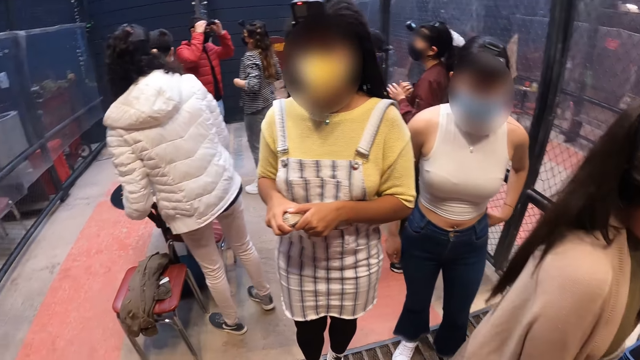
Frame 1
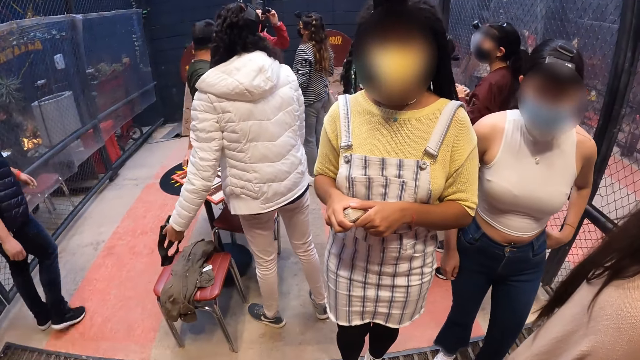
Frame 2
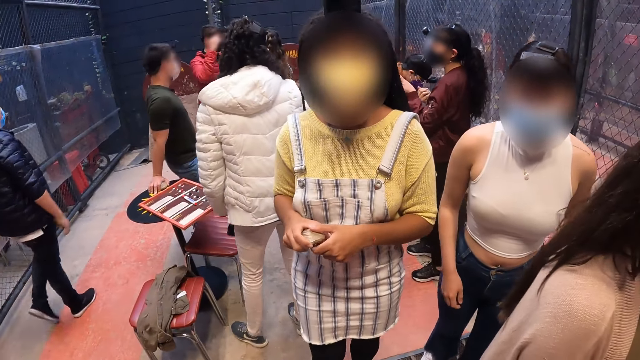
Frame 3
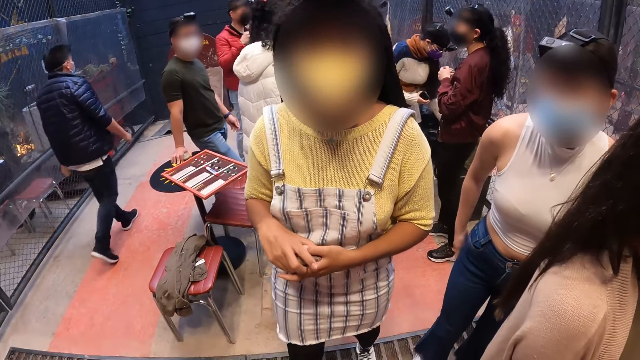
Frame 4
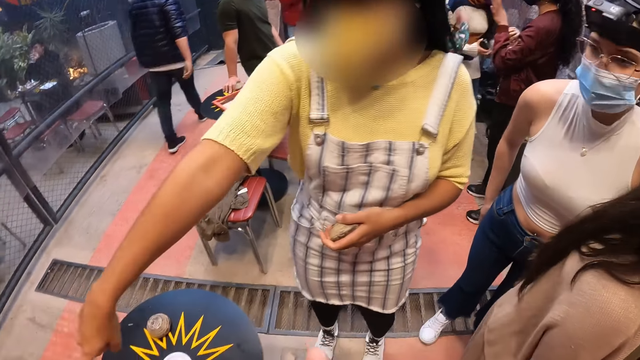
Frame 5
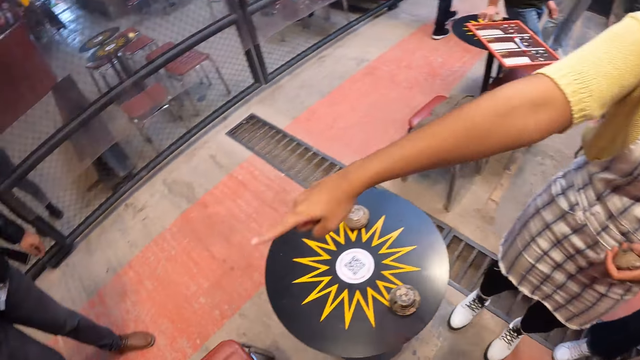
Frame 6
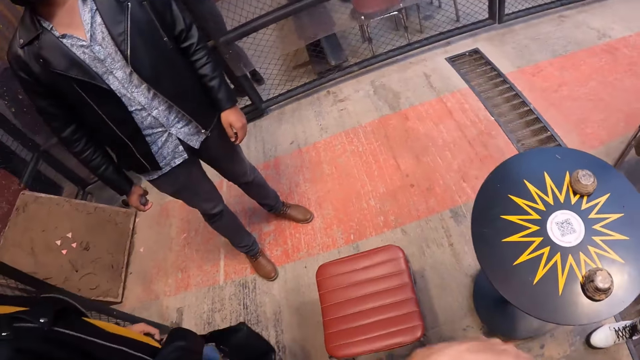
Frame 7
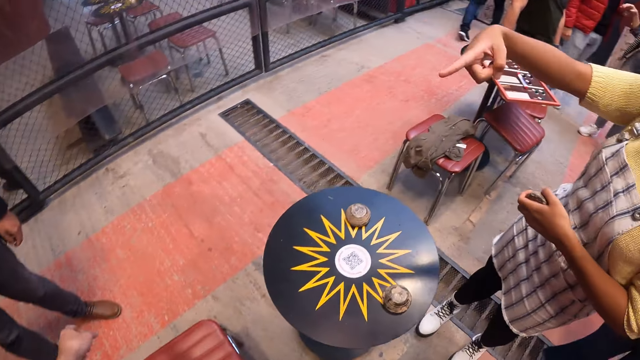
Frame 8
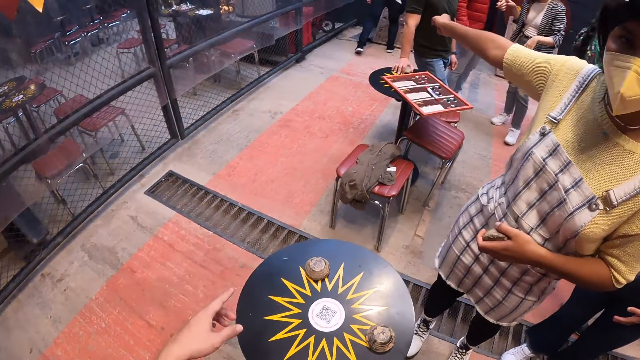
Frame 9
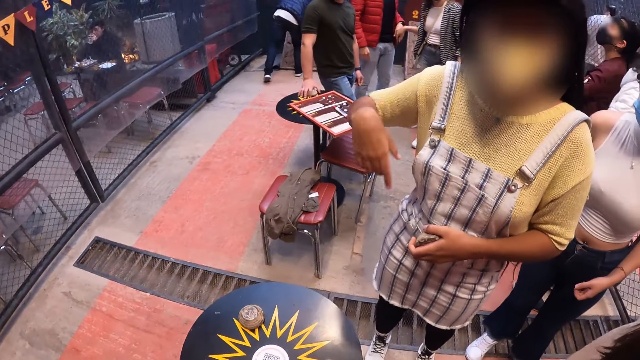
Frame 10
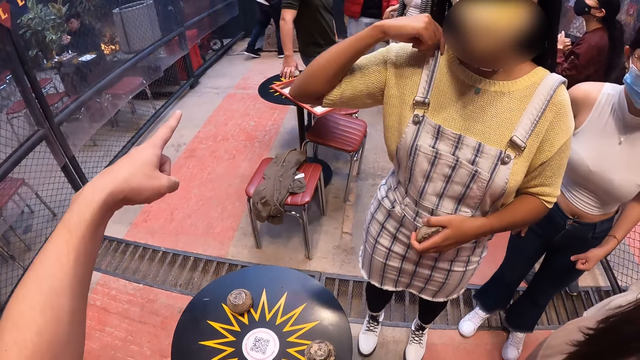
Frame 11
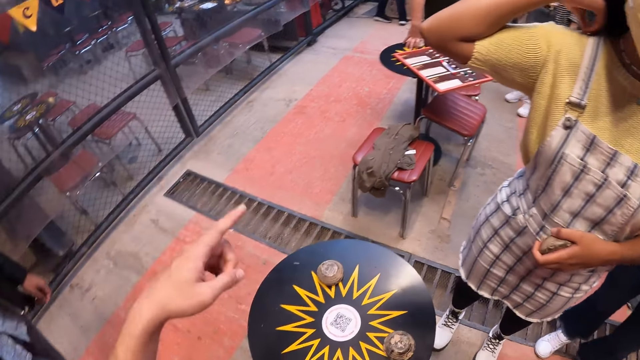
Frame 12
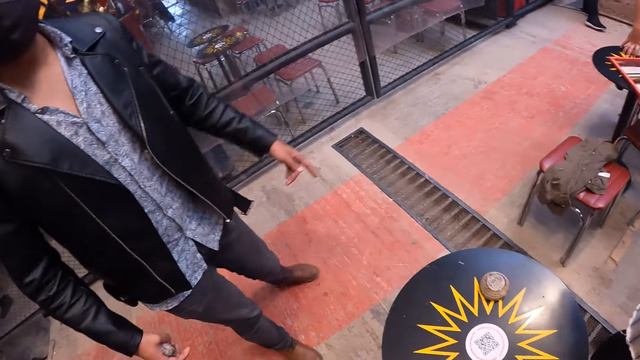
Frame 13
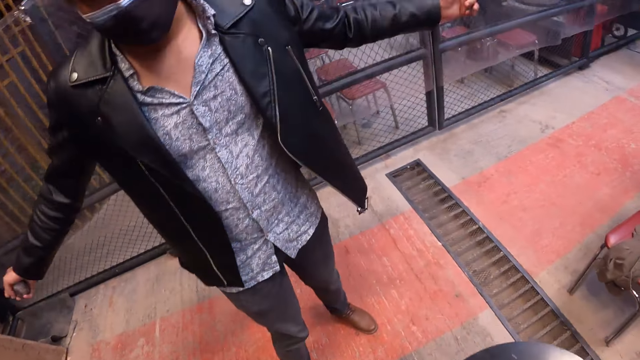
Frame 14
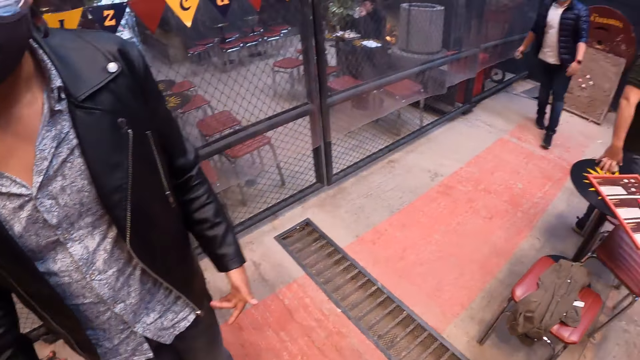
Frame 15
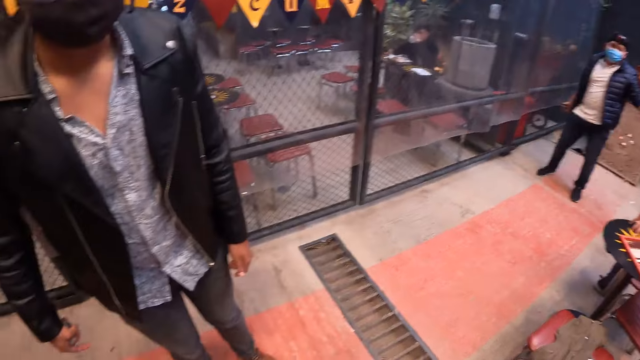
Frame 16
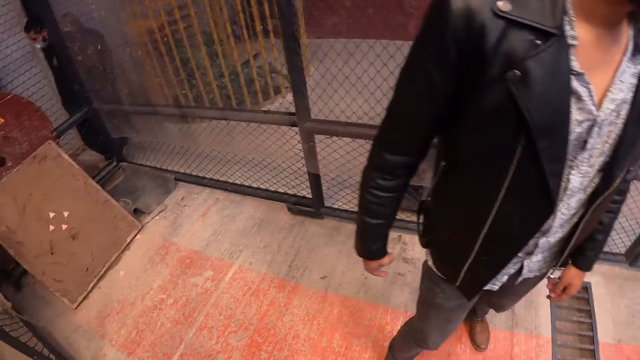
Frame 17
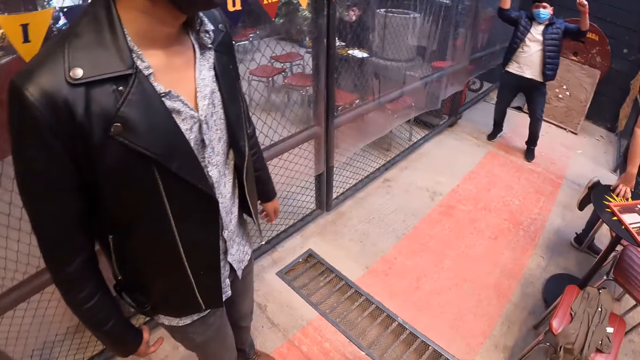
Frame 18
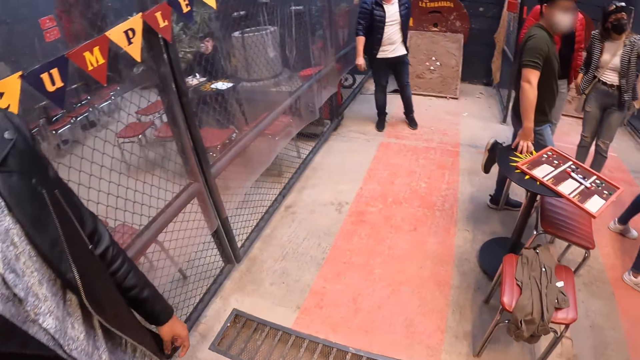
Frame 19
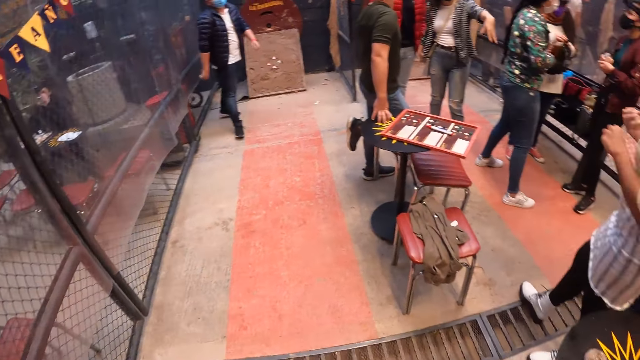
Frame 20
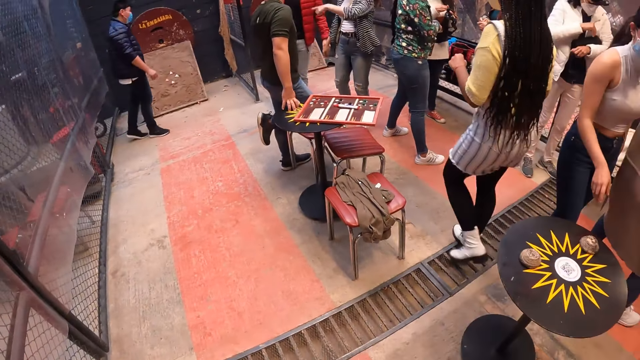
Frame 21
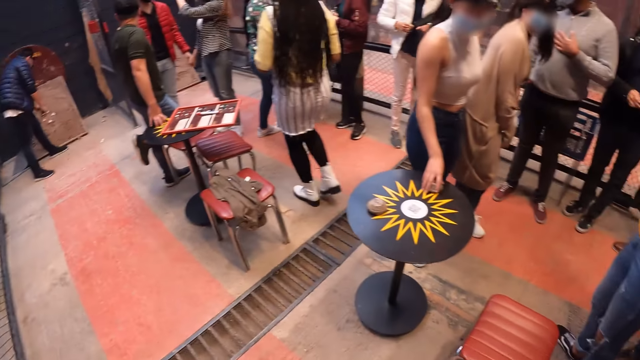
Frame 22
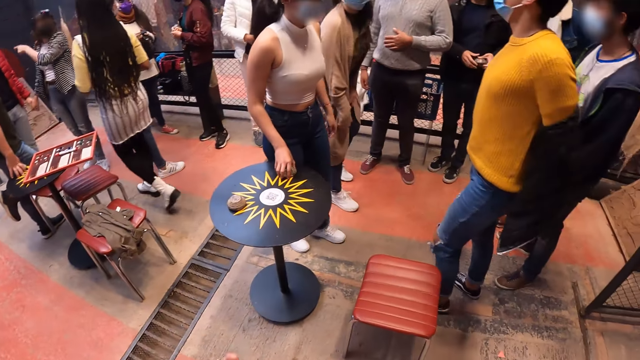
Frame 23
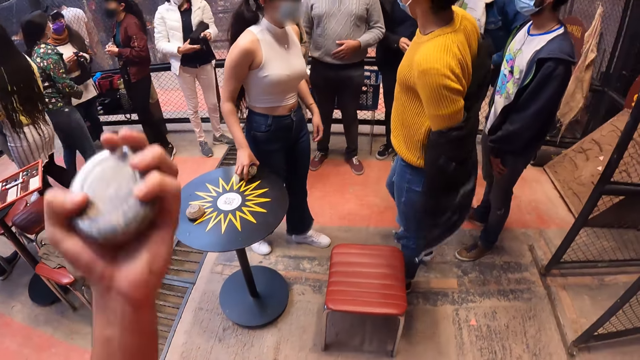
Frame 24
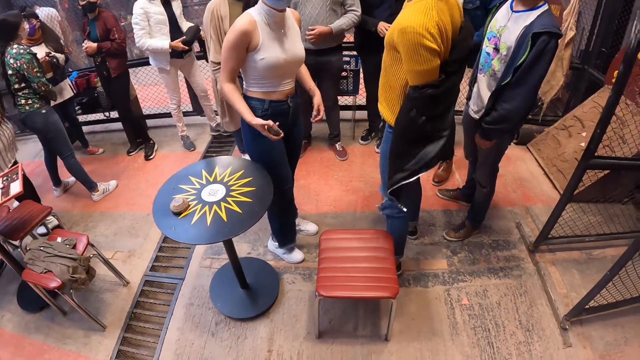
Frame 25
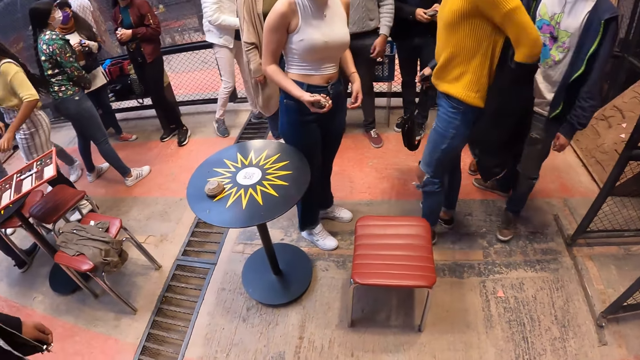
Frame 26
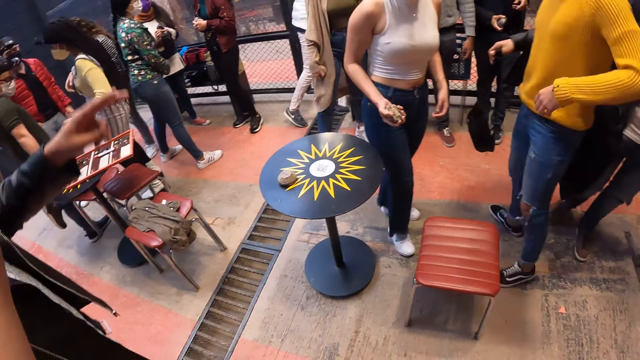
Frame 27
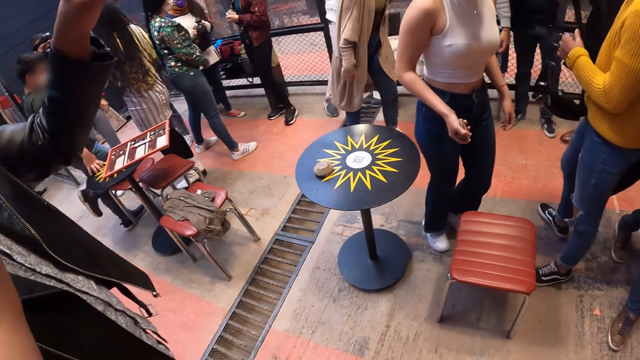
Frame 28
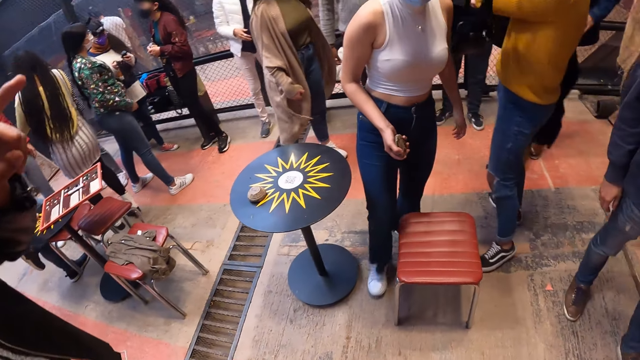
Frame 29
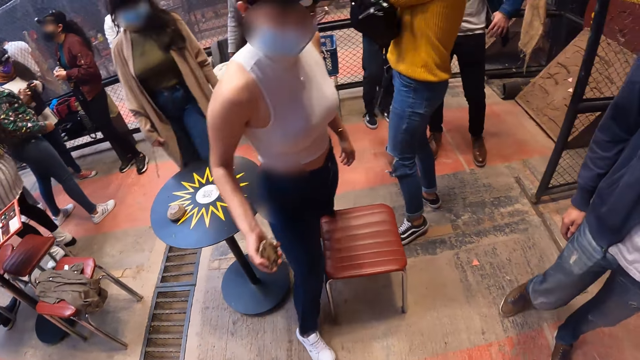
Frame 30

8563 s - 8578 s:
A man adjusts a camera on his head with both hands. A woman holds a camera in her left hand. Another woman interacts with the camera wearer. The second woman holds a metal puck with her left hand. The second woman talks to the camera wearer. Another man interacts with the camera wearer. The second man holds the metal puck in his right hand. A third woman picks up the metal puck on the table with her right hand. A third man removes his jacket with both hands. The camera wearer holds the metal puck in his left hand. The first woman holds a camera bag with her right hand.

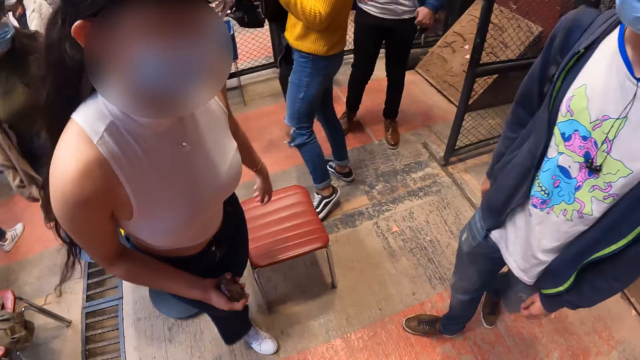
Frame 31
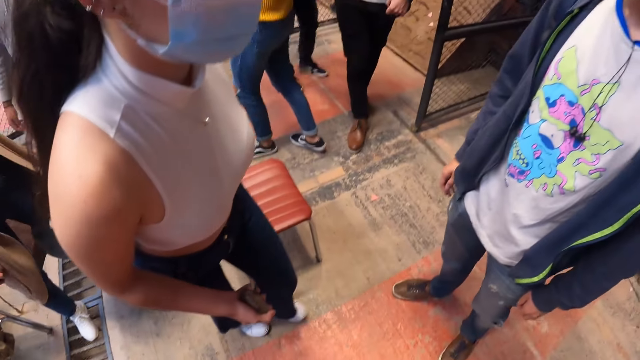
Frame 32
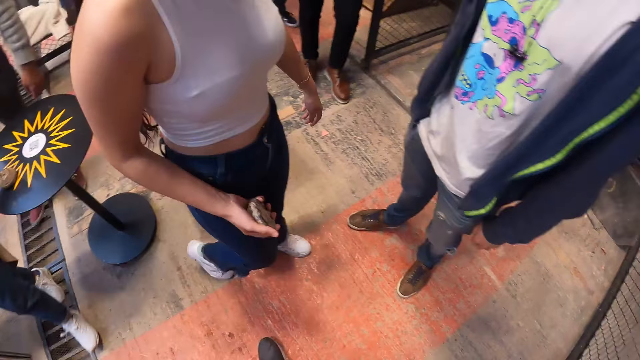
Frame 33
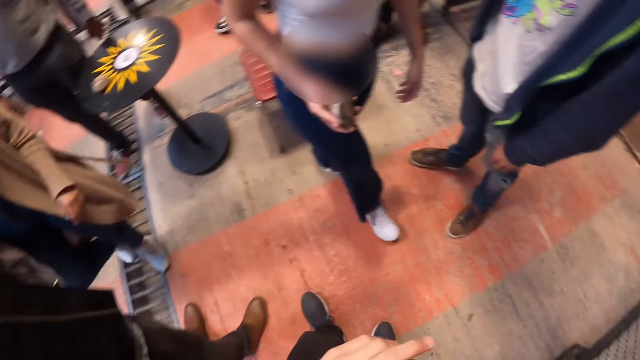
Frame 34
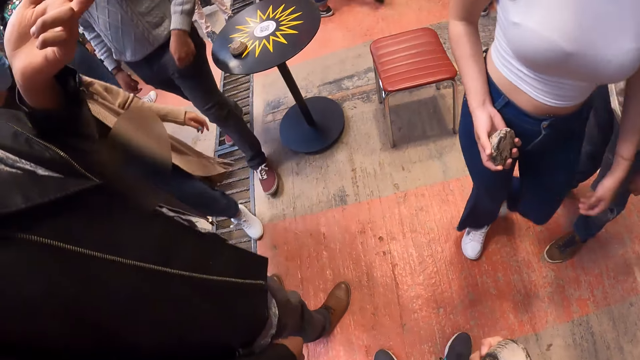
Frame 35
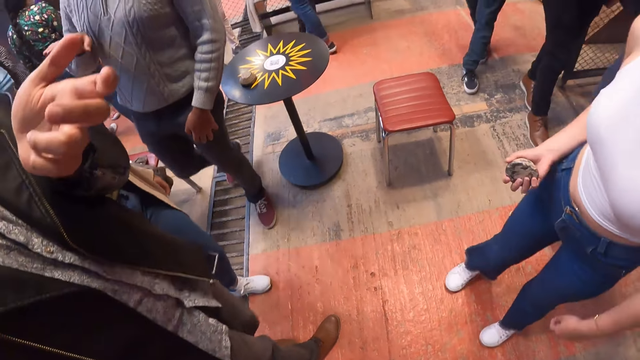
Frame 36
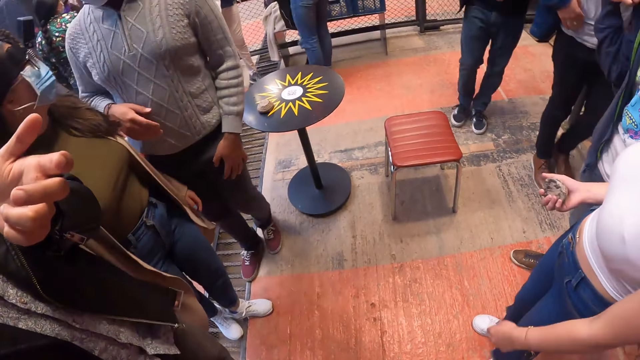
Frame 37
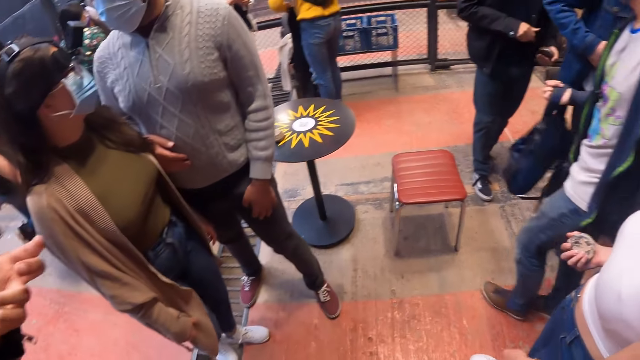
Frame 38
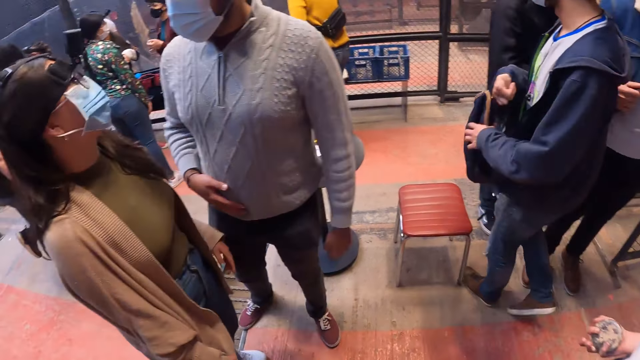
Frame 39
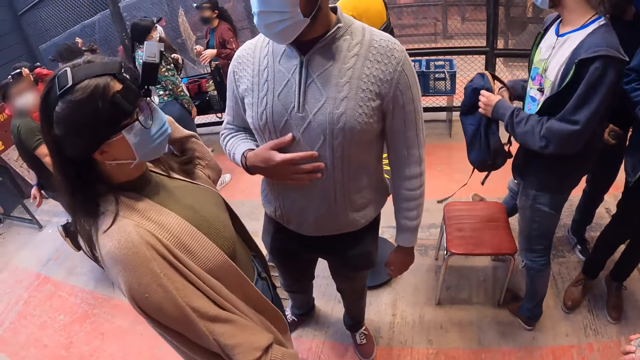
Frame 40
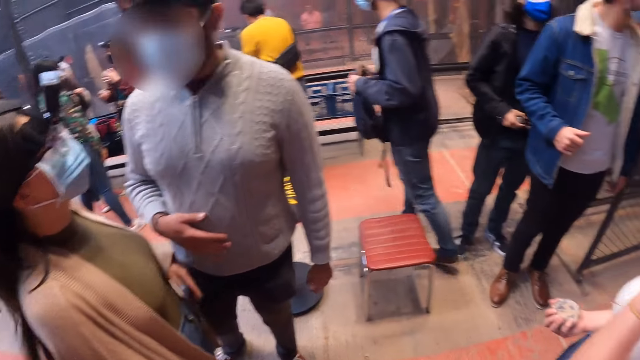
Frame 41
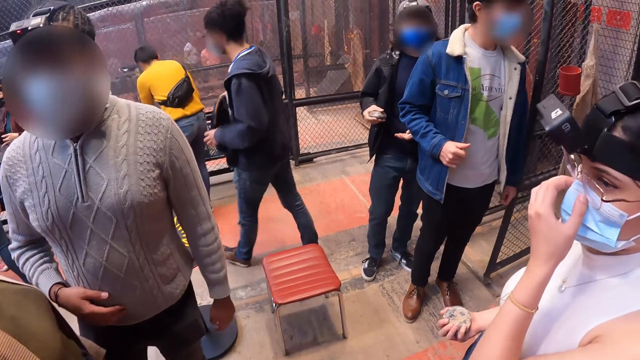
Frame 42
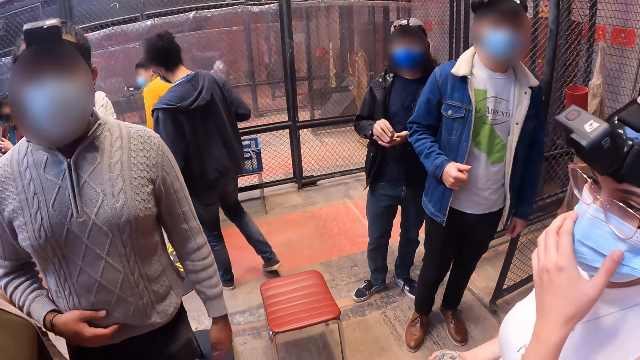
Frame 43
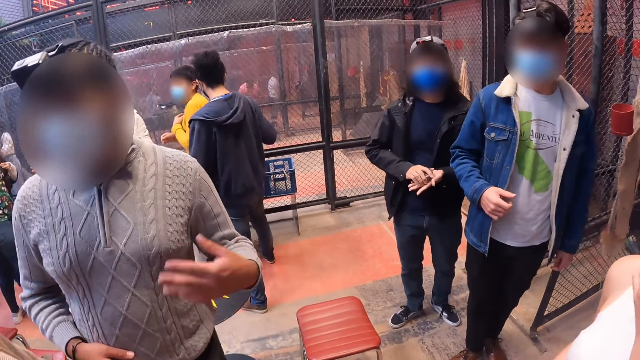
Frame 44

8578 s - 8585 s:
A man drops his jacket on a basket on the bench with both hands. Another man holds the bag with his right hand and passes the bag to his left hand. A third man drops the metal puck on his left palm with his right hand. A woman adjusts a facemask on her face with her left hand.
